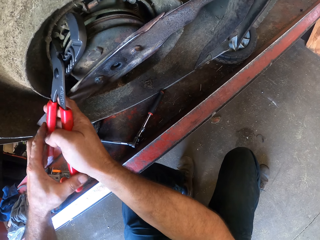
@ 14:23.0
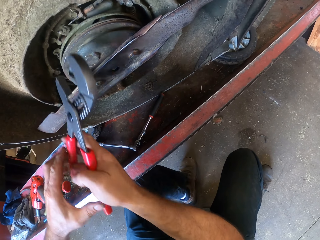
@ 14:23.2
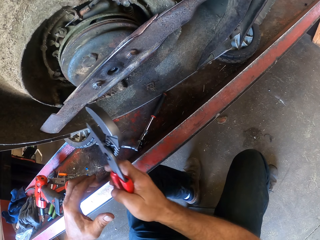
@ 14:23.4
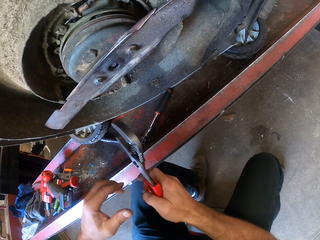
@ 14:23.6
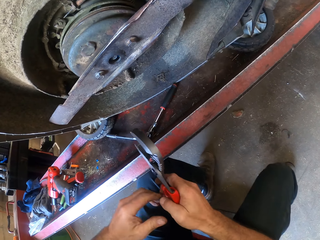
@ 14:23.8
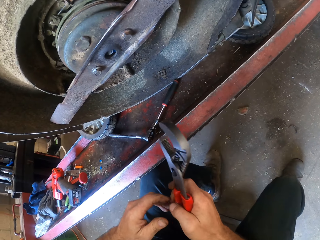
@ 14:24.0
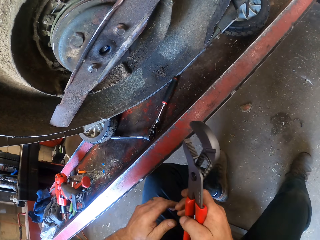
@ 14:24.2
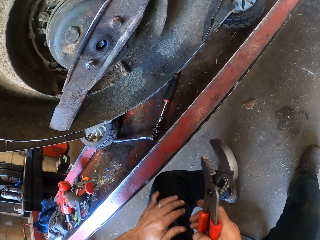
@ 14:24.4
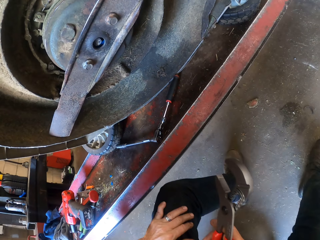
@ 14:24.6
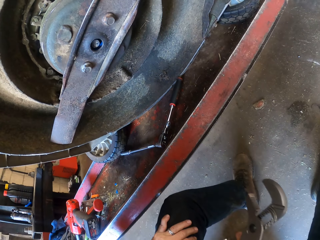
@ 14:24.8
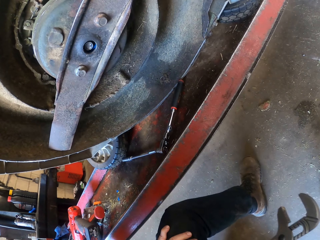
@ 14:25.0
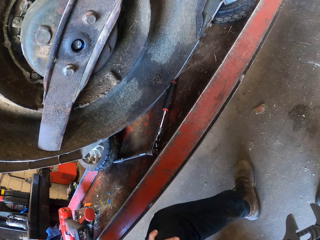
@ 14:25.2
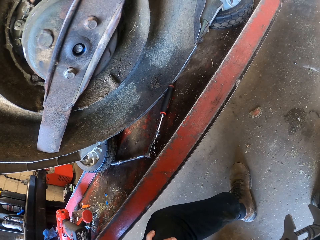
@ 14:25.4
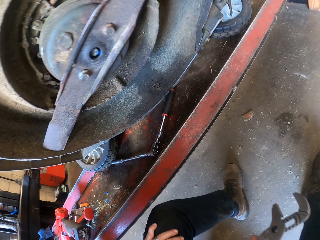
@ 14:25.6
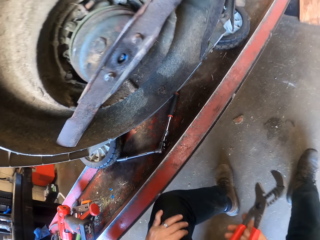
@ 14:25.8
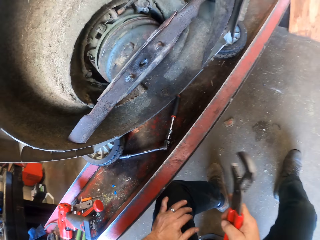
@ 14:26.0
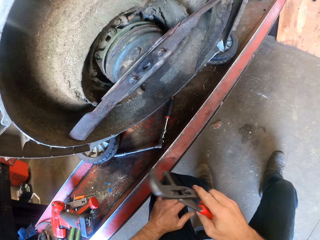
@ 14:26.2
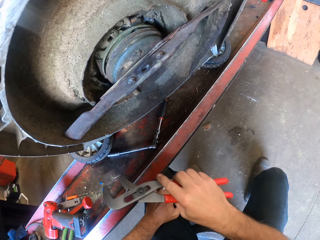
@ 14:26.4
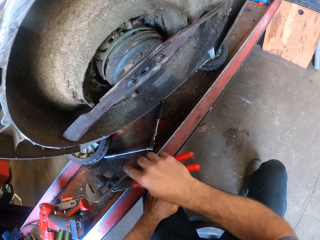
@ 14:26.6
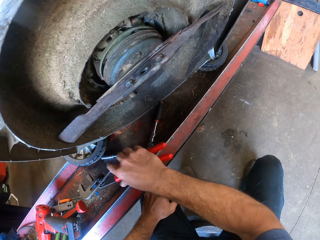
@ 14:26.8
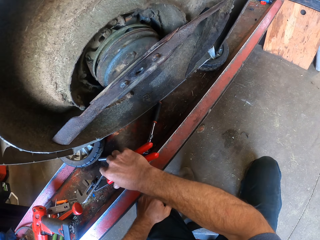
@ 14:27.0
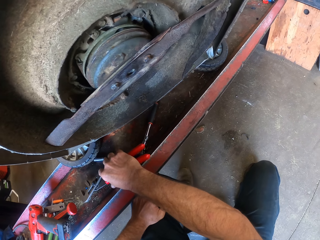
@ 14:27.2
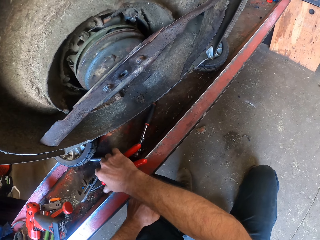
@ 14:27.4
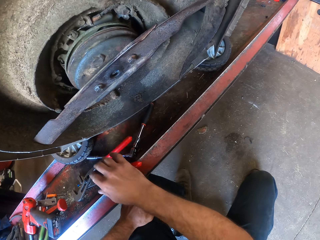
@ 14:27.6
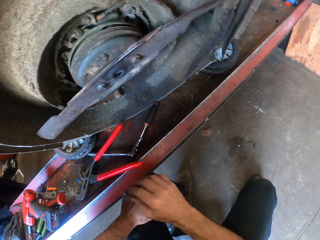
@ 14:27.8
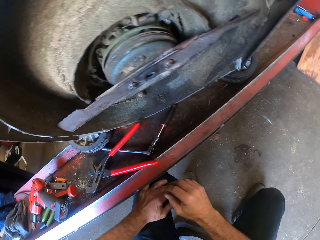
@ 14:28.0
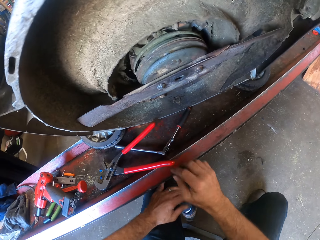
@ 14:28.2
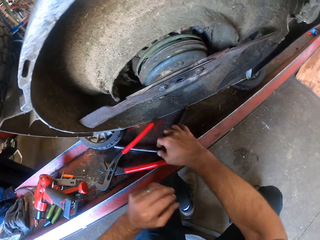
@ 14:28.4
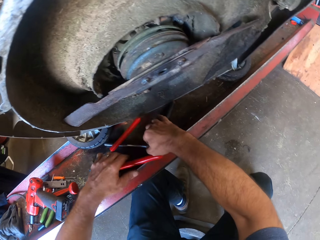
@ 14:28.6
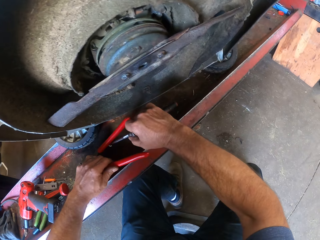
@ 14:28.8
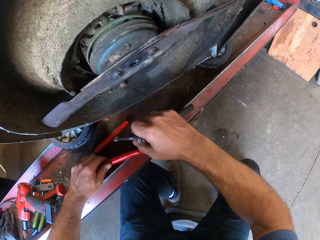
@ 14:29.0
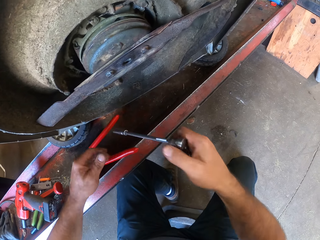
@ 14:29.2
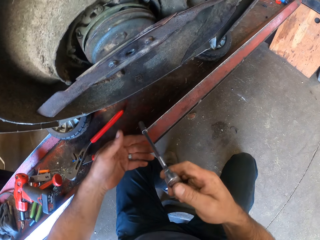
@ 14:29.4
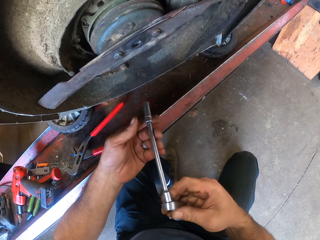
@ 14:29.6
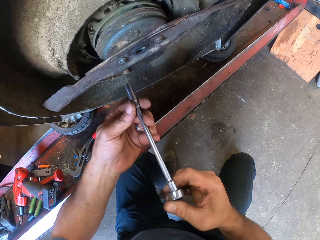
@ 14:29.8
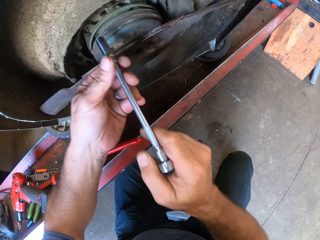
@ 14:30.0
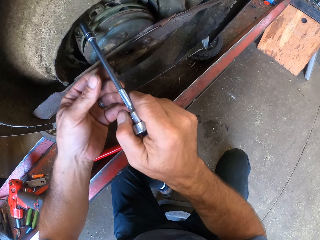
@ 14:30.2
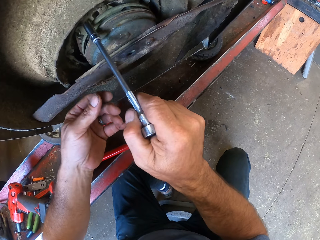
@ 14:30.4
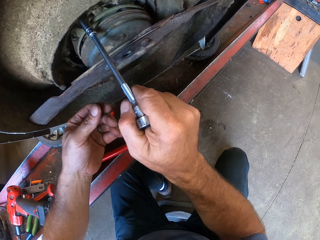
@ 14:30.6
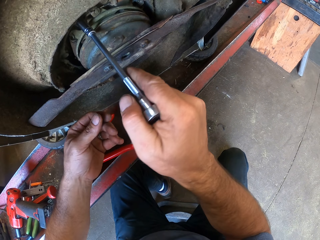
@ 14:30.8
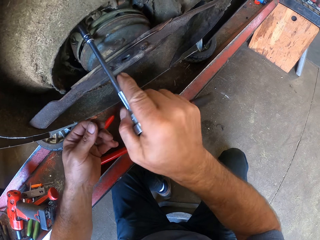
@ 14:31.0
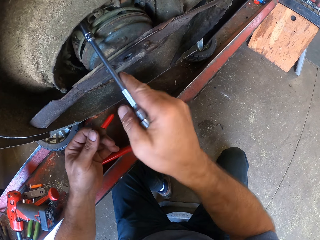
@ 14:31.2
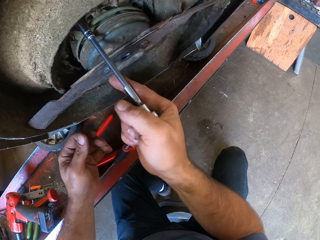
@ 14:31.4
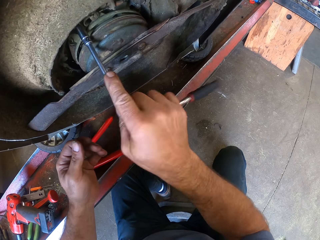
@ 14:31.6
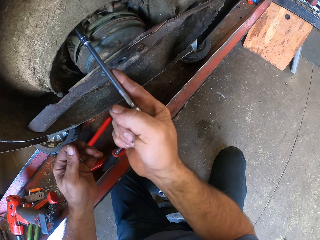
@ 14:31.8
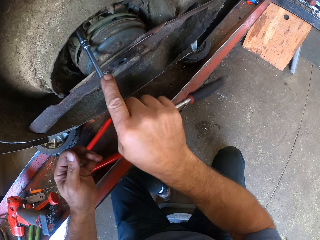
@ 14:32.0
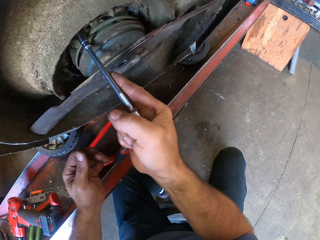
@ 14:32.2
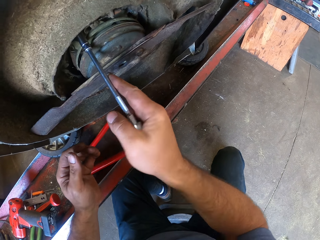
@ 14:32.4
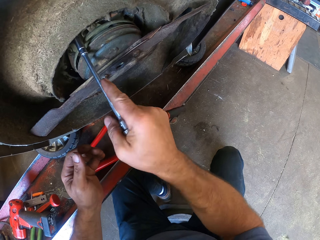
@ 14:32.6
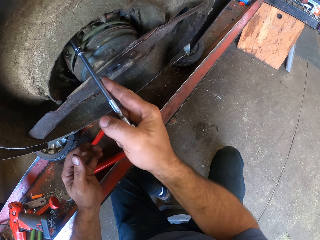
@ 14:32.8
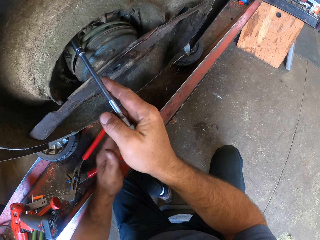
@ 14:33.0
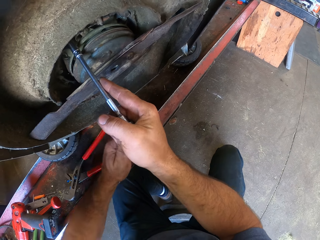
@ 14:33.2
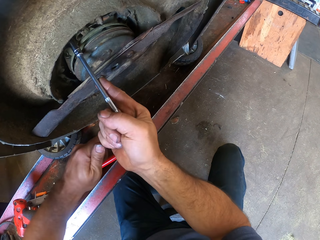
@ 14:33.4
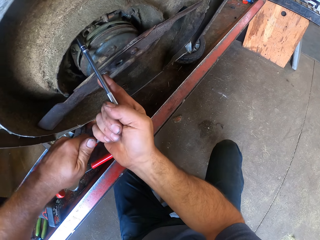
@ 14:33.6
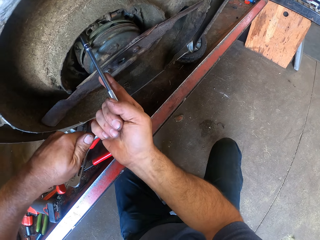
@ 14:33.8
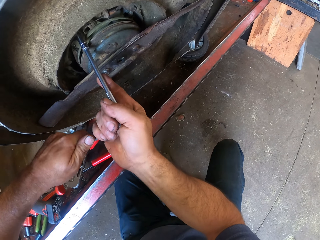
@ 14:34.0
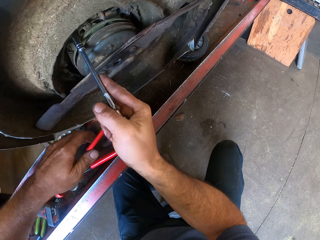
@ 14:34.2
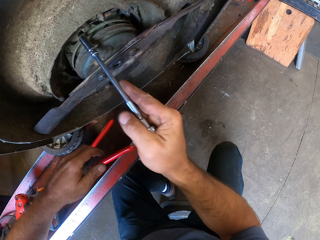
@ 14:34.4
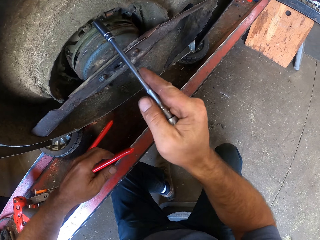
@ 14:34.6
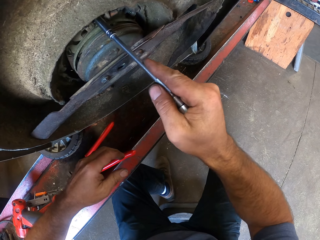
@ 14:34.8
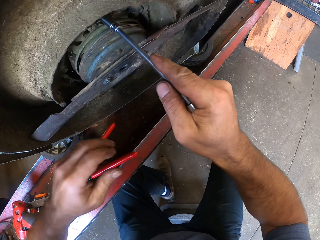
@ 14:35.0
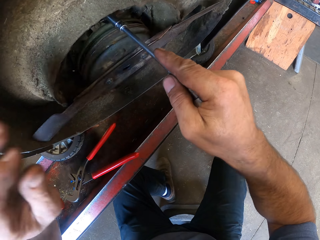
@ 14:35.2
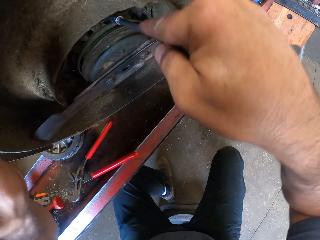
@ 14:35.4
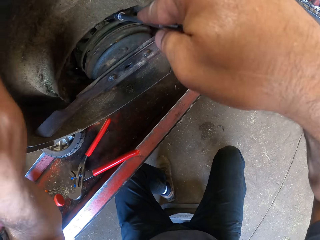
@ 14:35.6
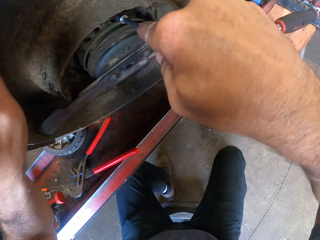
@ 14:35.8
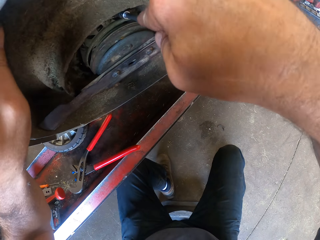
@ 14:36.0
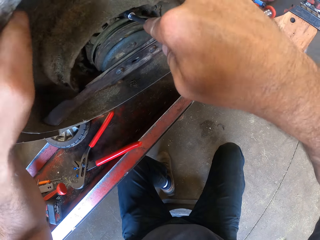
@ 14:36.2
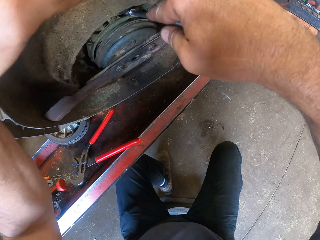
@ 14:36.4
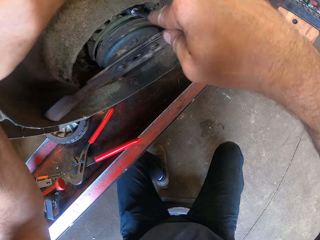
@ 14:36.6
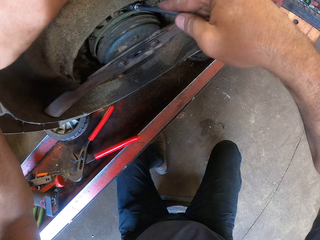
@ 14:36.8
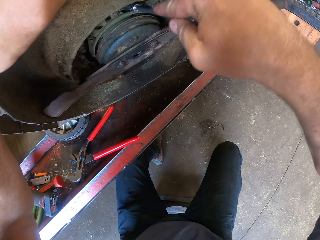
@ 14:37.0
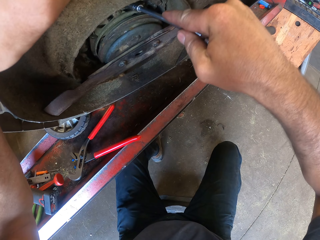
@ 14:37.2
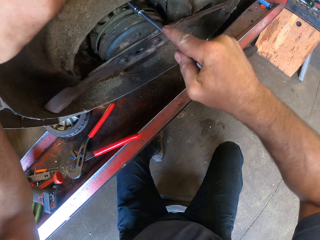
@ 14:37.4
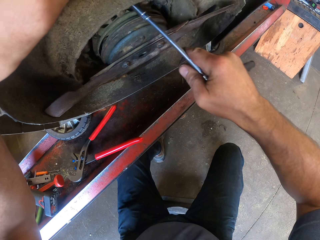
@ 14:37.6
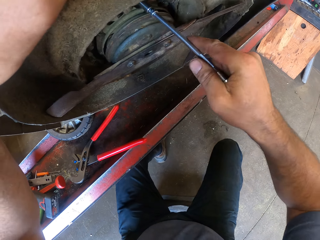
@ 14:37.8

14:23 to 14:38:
The camera wearer swings his hand. He stares at the lawn mower. He swings his hand. He drops the plier on the engine stand with his right hand. He swings his hand. He picks up a socket wrench or spark plug wrench from the engine stand with his right hand. He moves the plier on the engine stand with his left hand. He swings his hand. He holds the socket wrench with both hands. He swings his hand. He removes his hand from the spark plug wrench. He inserts the socket wrench into a nut. He tightens the bolt using the spark plug wrench. He swings his hand. He loosens the nut with the socket wrench in both hands. He holds the spark plug wrench and tightens the bolt using the spark plug wrench. He swings his hand. He swings his hand again. He leans his hand on the deck. He inserts the socket wrench into a nut. He tightens the bolt using the spark plug wrench.

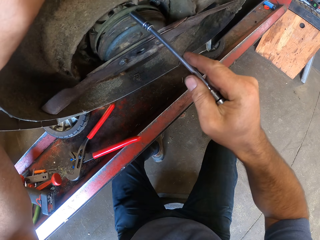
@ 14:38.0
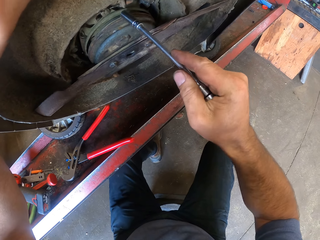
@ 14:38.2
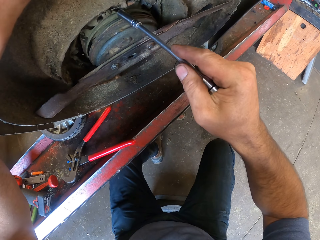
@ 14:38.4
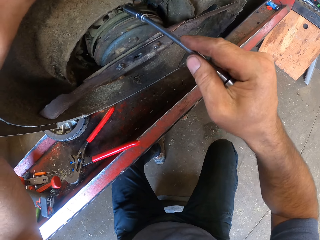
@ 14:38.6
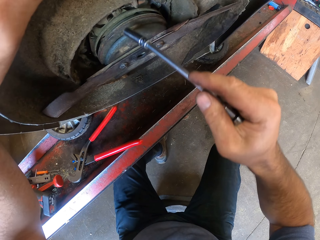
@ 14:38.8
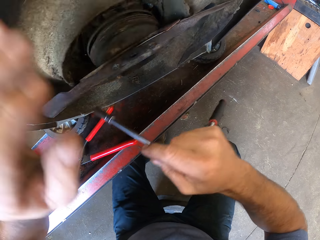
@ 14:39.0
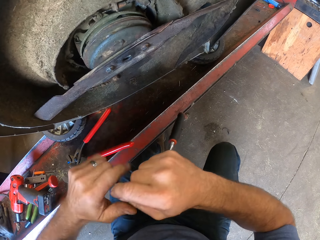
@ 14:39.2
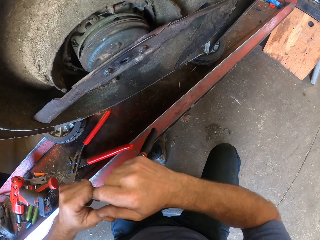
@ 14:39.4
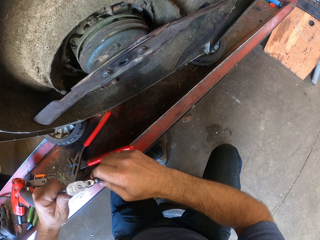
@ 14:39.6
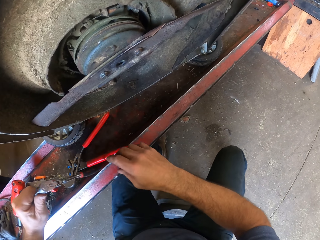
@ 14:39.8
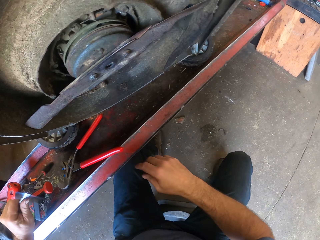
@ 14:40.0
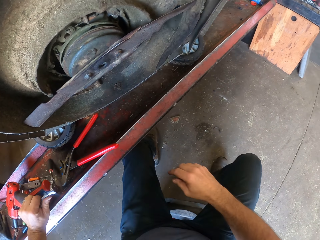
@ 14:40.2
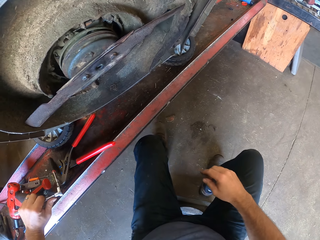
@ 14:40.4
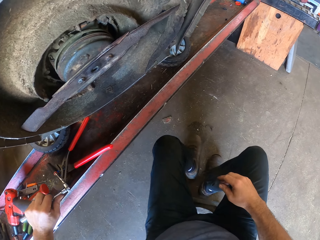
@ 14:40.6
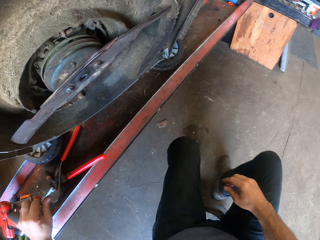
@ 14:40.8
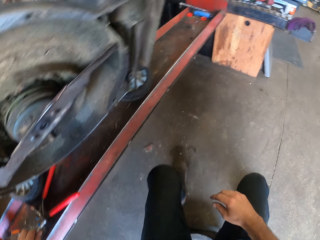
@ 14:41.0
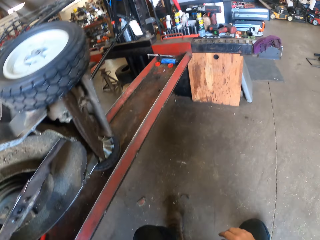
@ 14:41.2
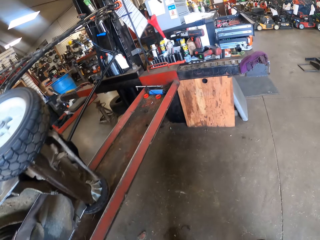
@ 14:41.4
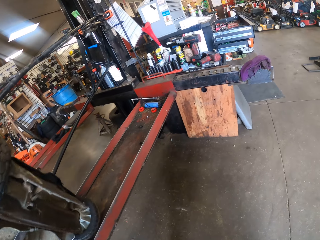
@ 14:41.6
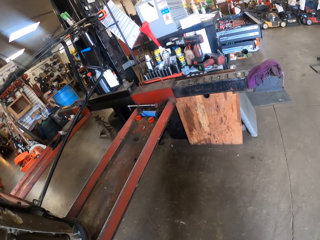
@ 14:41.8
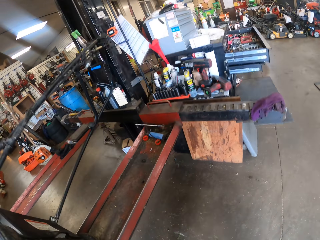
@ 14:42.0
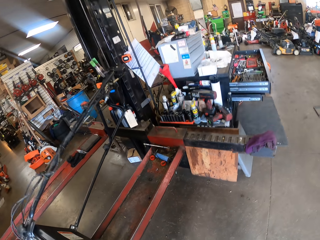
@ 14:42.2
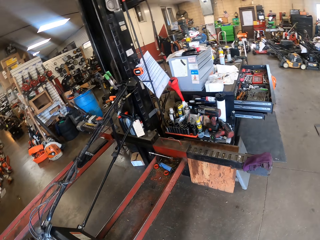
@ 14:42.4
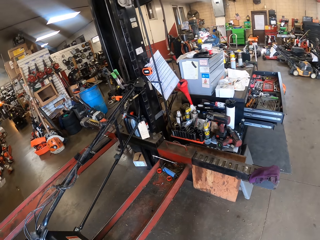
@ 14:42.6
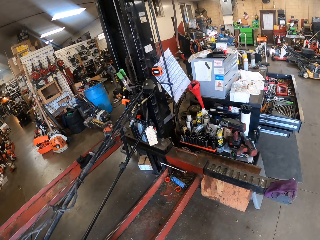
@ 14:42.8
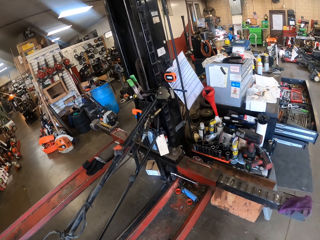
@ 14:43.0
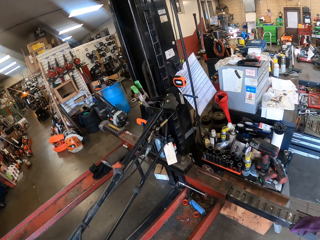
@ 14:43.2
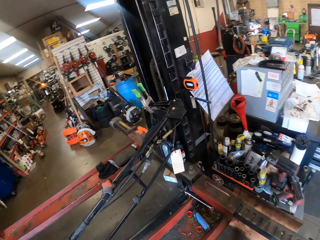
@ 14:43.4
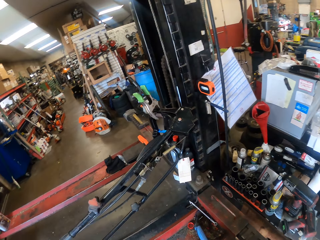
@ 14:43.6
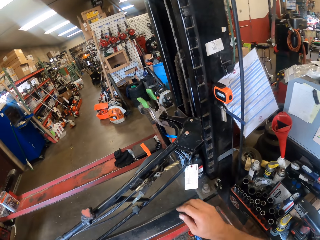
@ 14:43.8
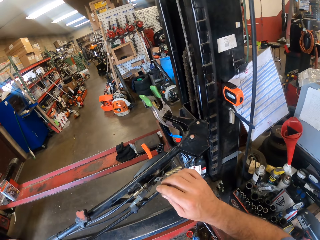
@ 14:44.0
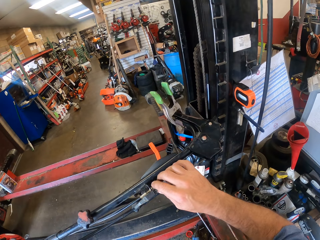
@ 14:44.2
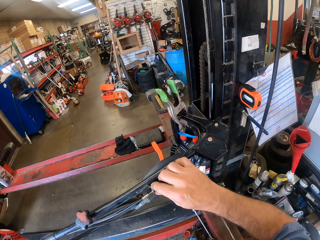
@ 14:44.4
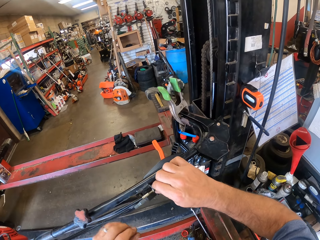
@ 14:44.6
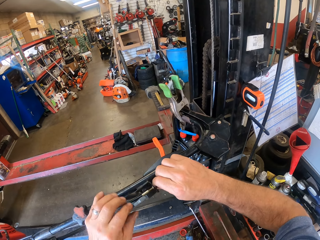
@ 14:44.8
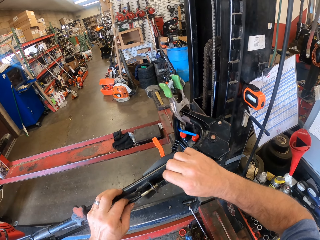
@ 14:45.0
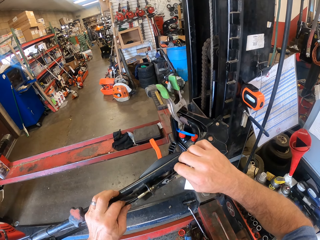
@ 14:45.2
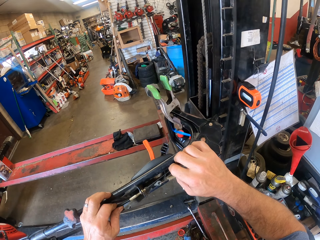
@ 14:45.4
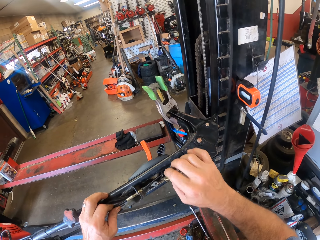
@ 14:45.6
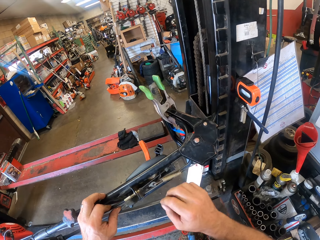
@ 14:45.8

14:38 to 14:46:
The camera wearer swings his hand. He swings his hand again. He holds a spark plug wrench. He transfers the socket wrench to his left hand. He swings his hand. He drops the socket wrench on the engine stand. He moves the leg. He stands up from the stool. He walks in the workshop. He swings his hand. He touches the starter cord. He swings his hand. He adjusts the starter cord of the mower with both hands.
